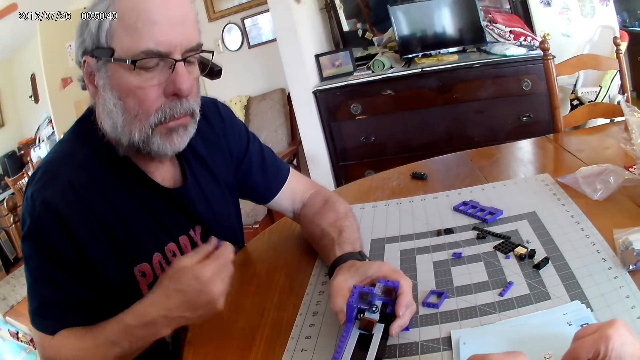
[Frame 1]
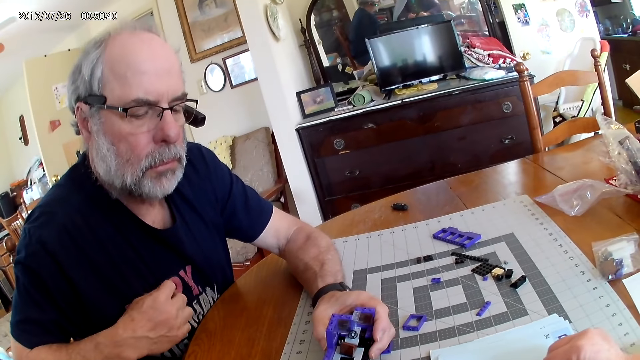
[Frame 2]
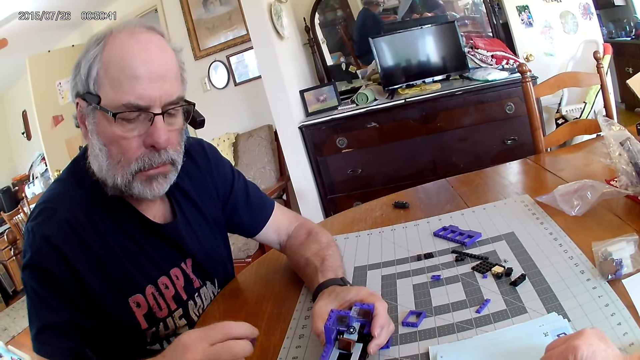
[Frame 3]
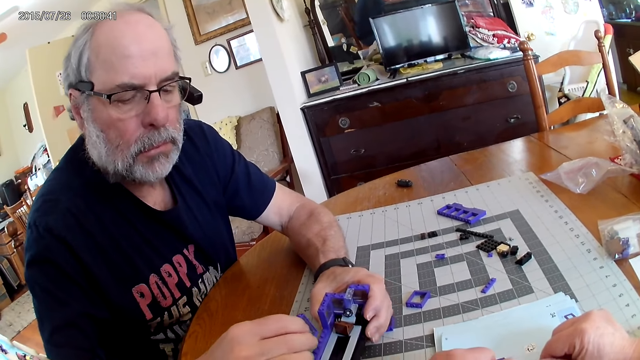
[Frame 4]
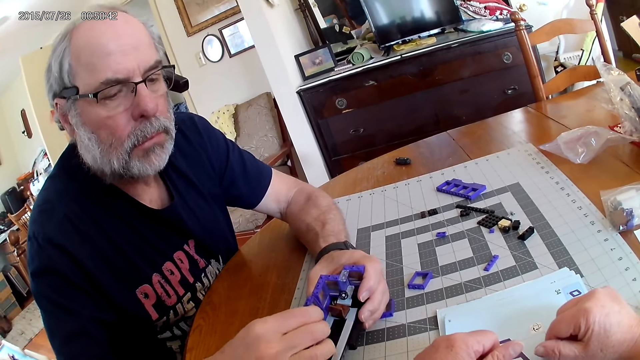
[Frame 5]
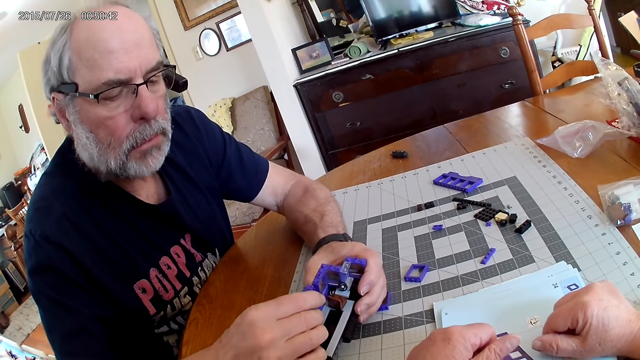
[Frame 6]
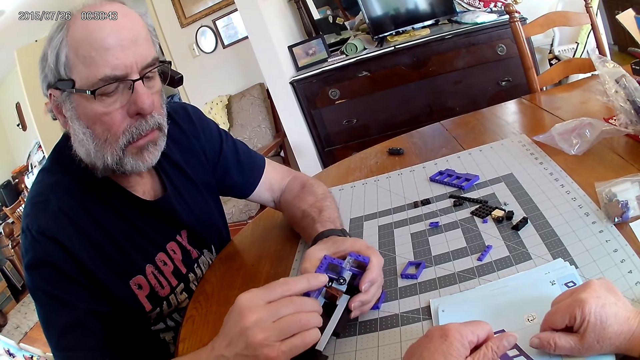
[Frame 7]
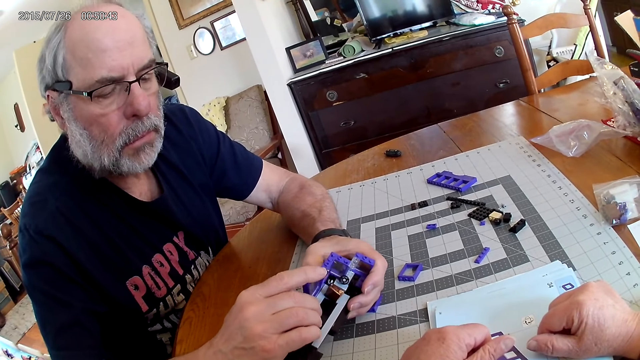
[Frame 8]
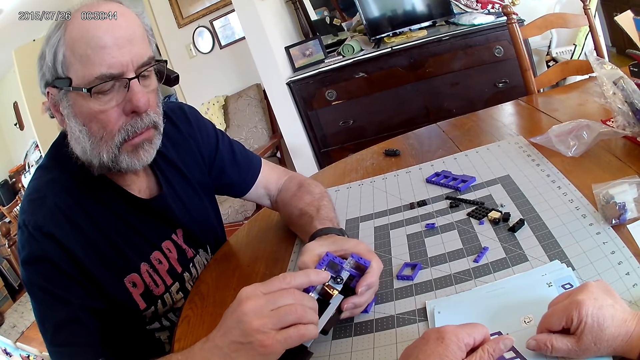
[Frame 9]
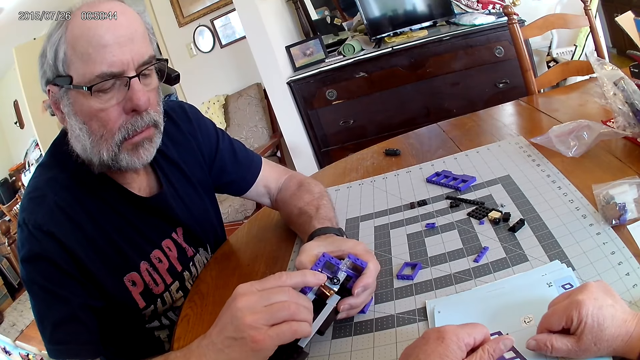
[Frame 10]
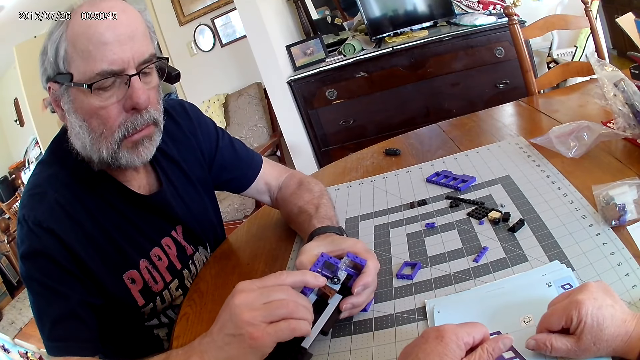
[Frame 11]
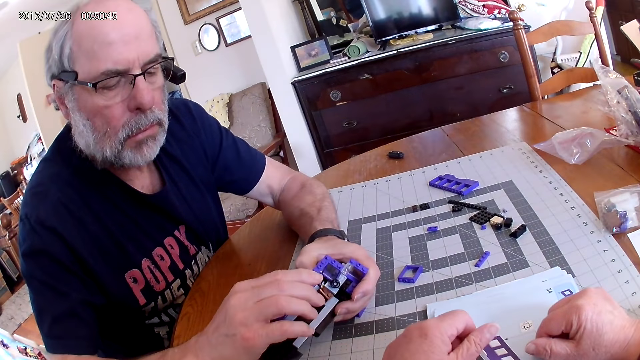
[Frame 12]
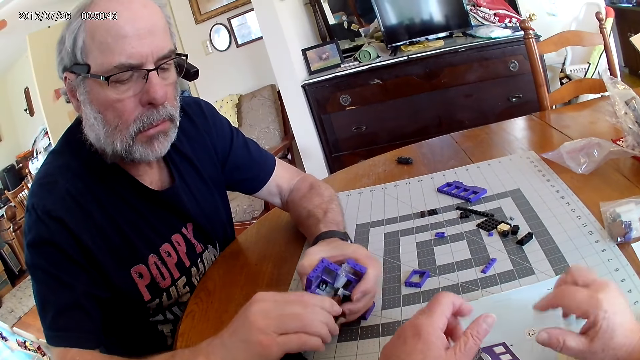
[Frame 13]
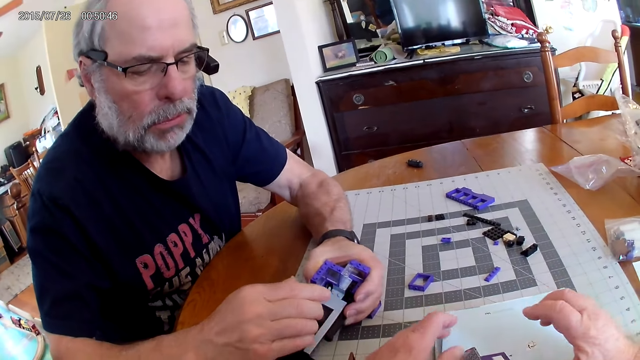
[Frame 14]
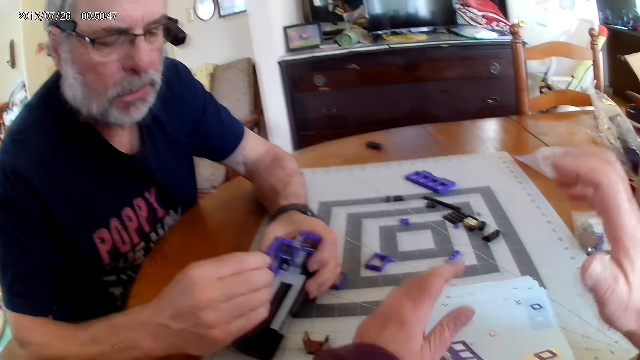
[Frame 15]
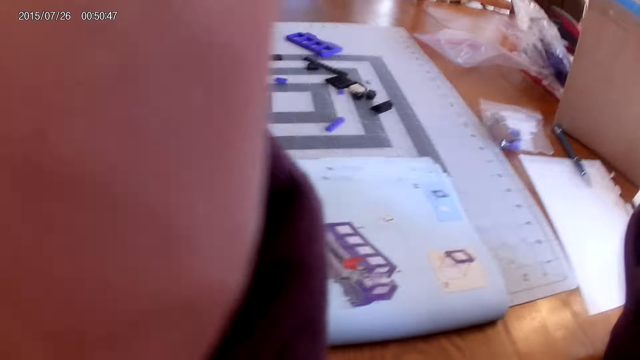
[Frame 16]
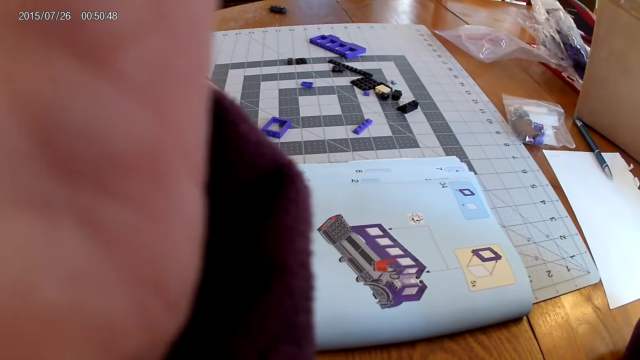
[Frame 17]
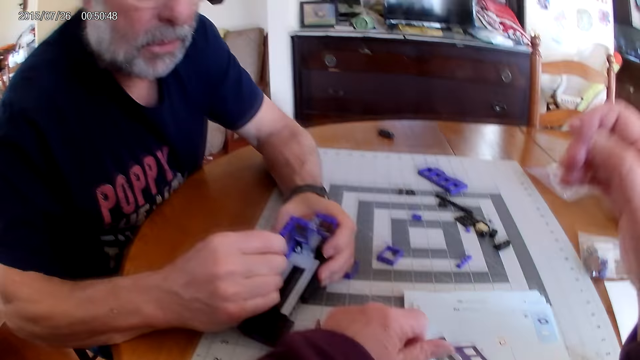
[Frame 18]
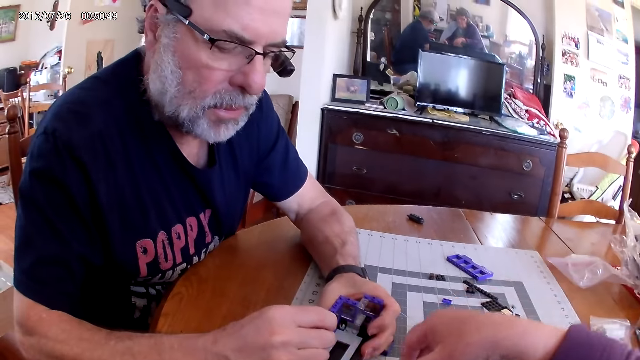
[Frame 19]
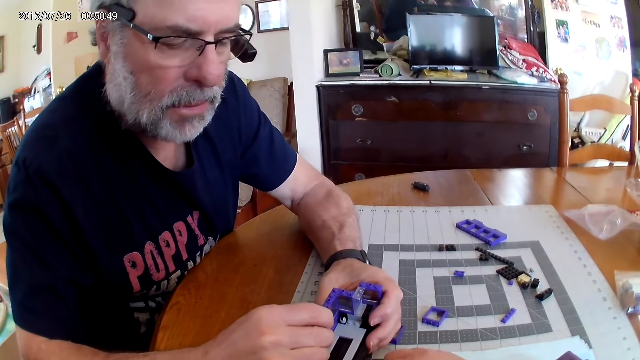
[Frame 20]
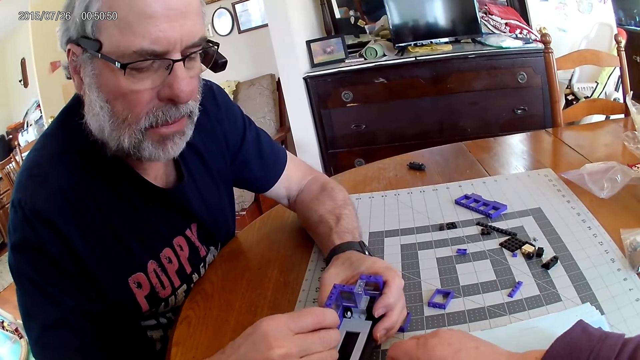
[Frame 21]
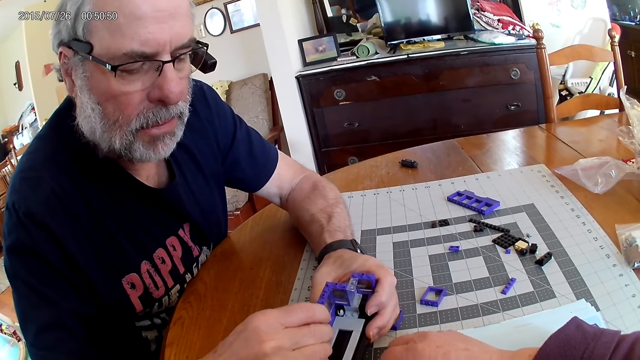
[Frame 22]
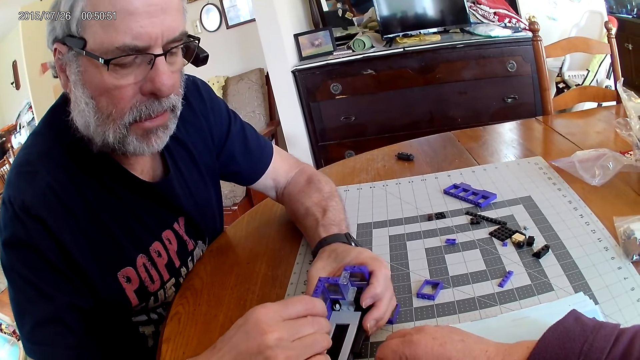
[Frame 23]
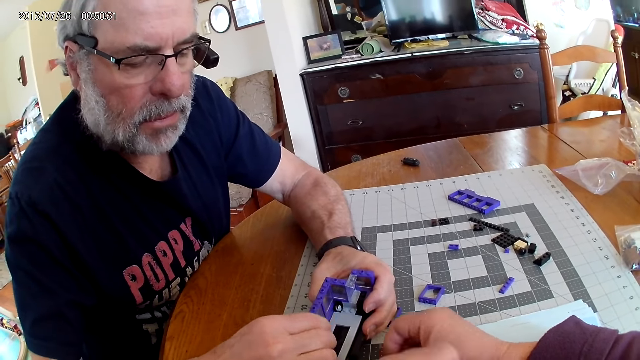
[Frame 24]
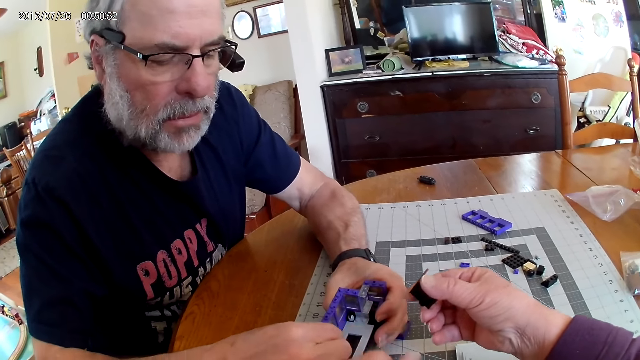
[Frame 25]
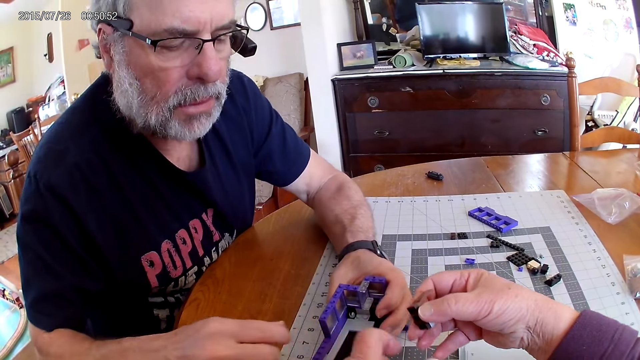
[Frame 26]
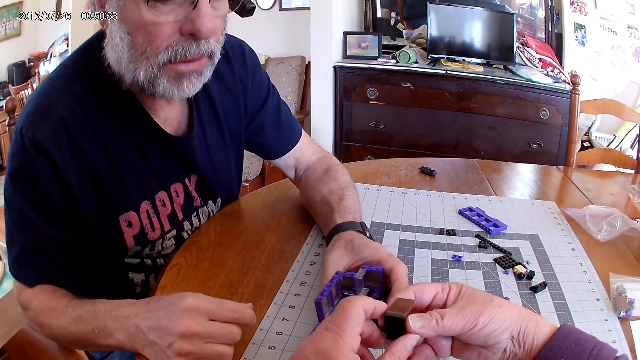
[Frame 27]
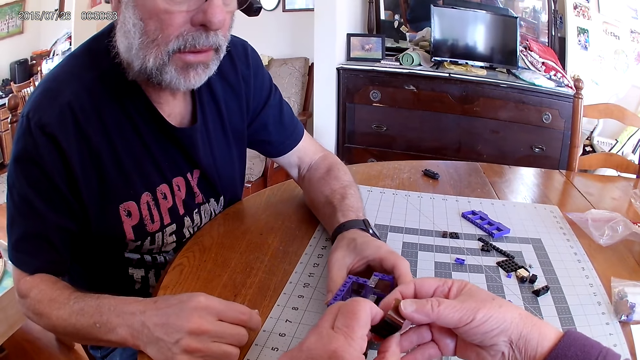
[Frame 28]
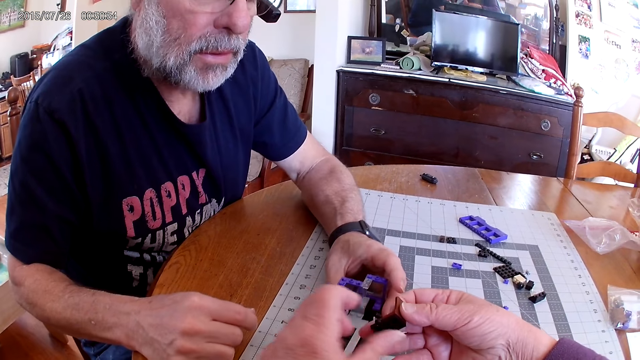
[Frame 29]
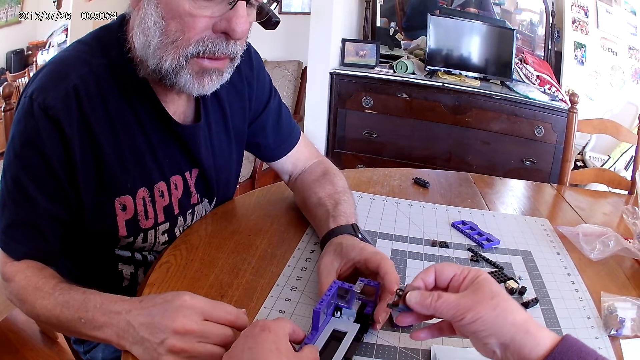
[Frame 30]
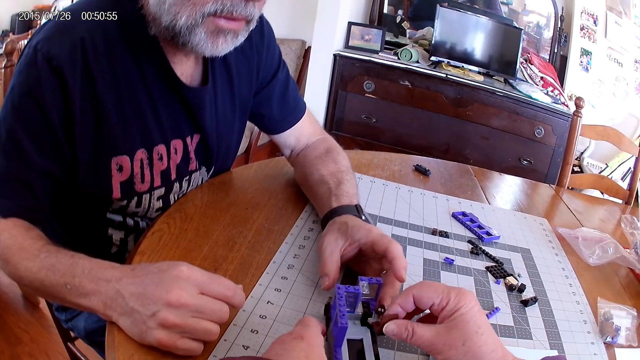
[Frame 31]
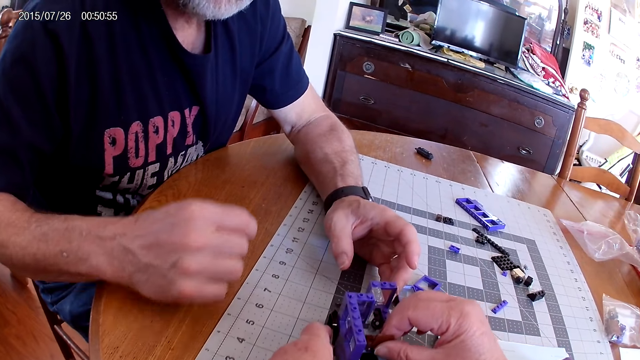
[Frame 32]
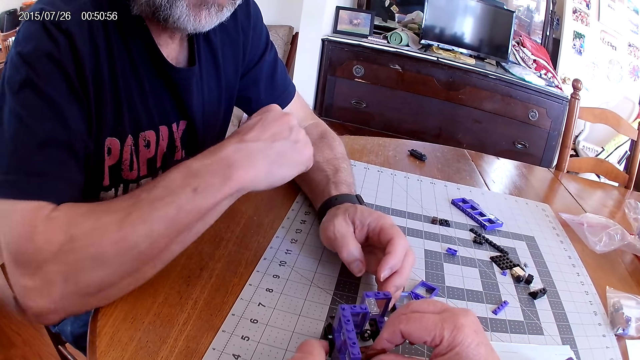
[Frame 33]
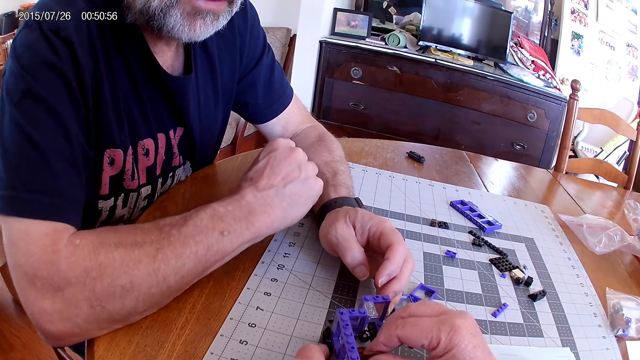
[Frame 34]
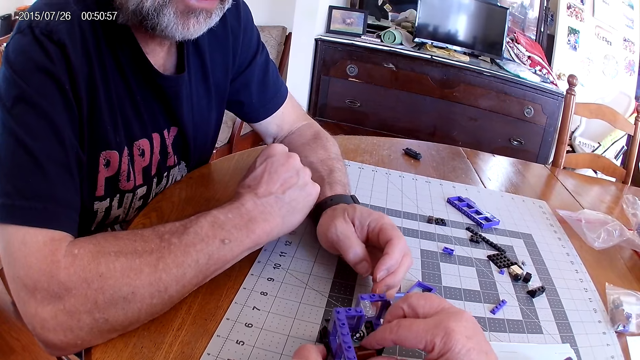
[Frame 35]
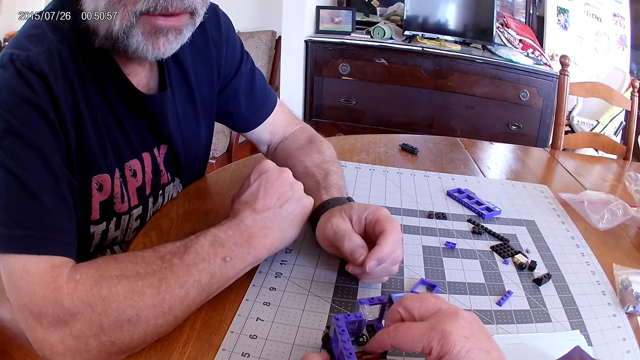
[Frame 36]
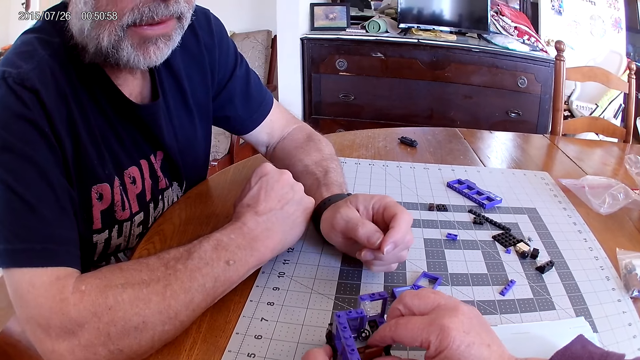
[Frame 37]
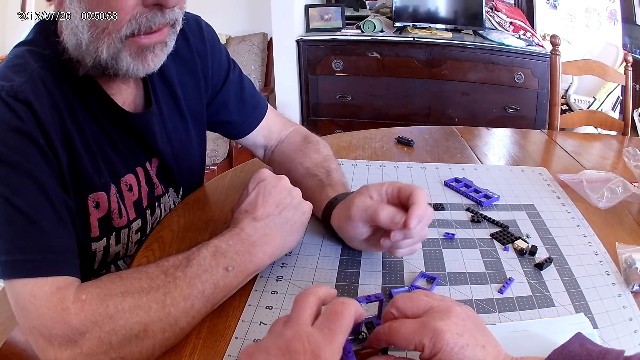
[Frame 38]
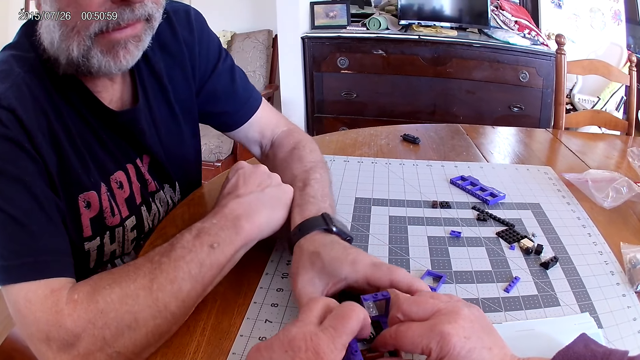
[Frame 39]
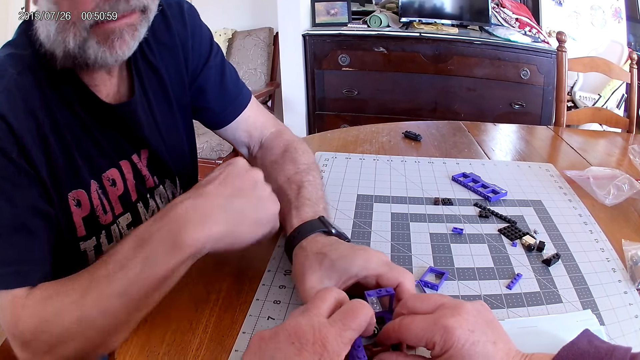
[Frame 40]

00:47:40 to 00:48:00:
The camera wearer looks around. A man moves a hand. The man wipes the piece on the cloth. He fixes pieces of Lego together. He presses the pieces together. The camera wearer moves a hand. The man drops the pieces together. The camera wearer hits their face with their hands and moves a hand. The man fixes pieces of Lego together. The camera wearer fixes a Lego structure on the table. They pick up a piece of Lego on the table. They hold the piece of Lego. They move the Lego structure on the table. They put the piece together. The man puts a hand on the table. The camera wearer fixes the Lego structure on the table. The man holds the Lego structure on the table.
